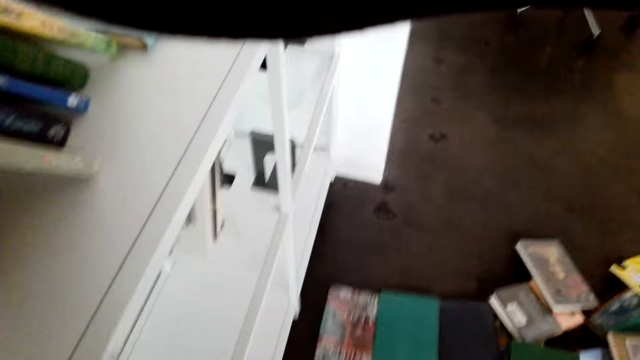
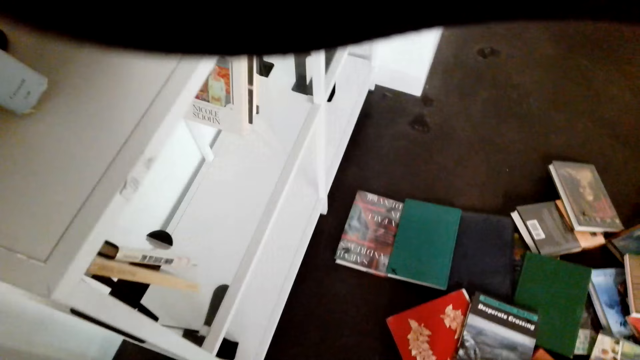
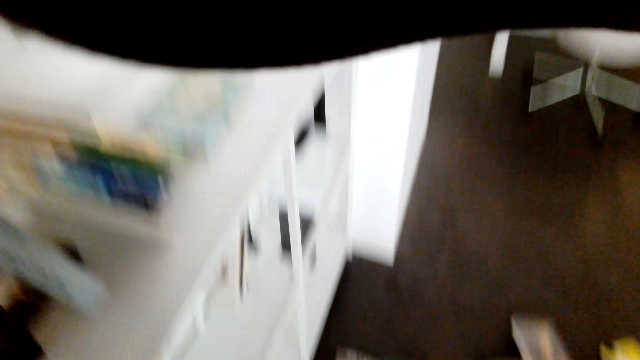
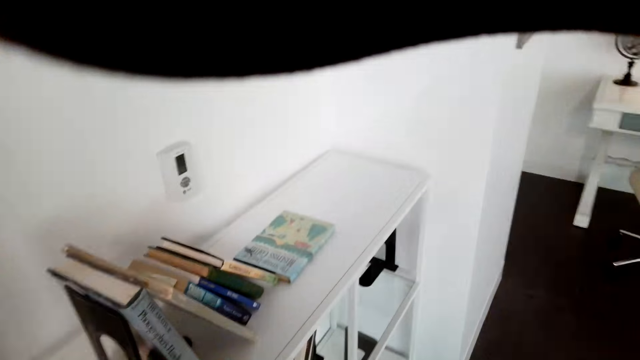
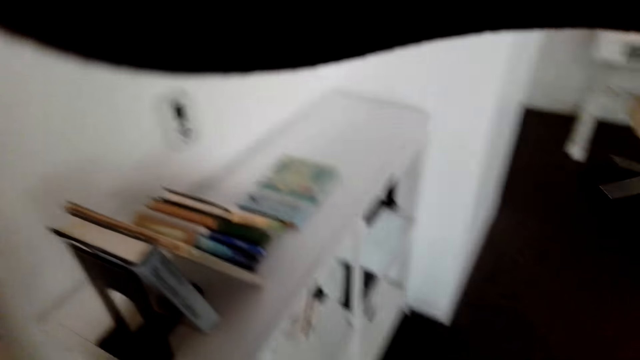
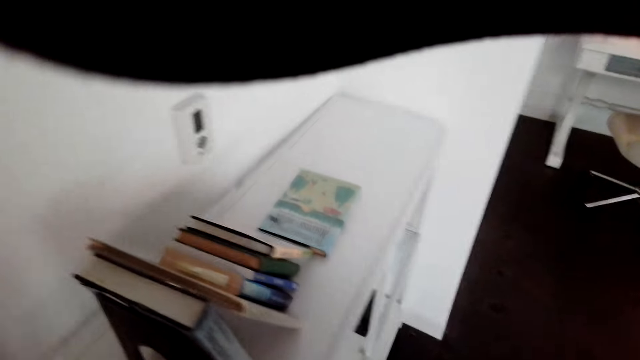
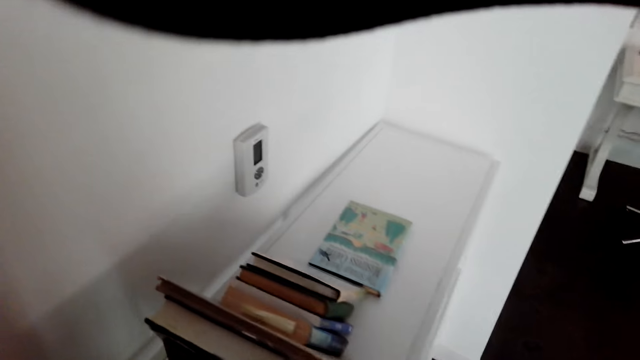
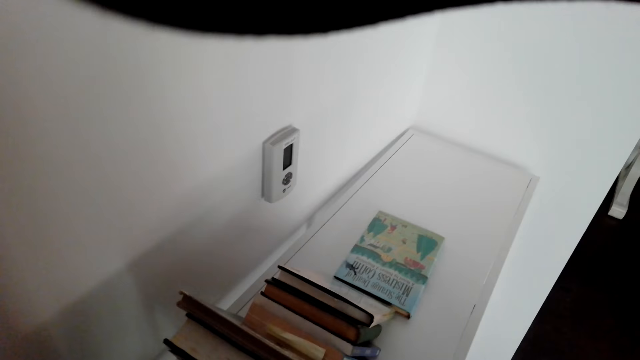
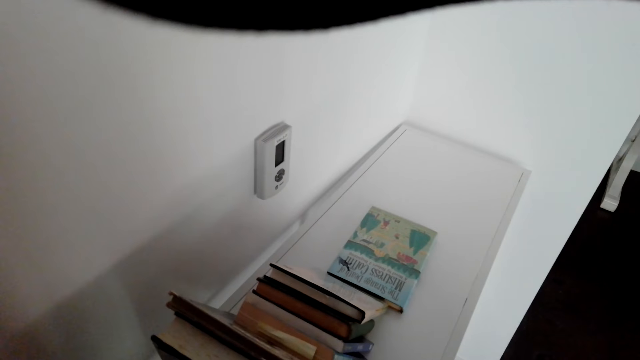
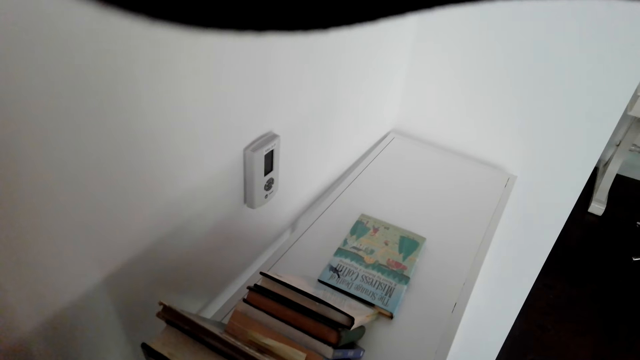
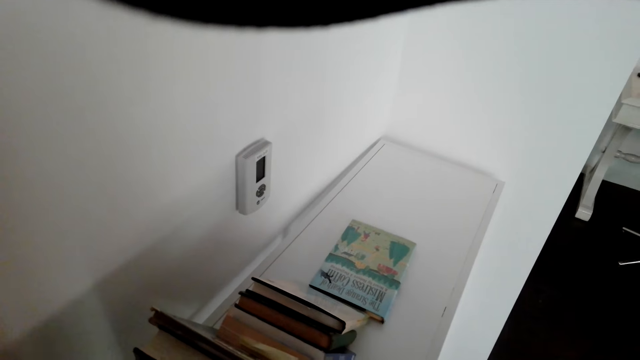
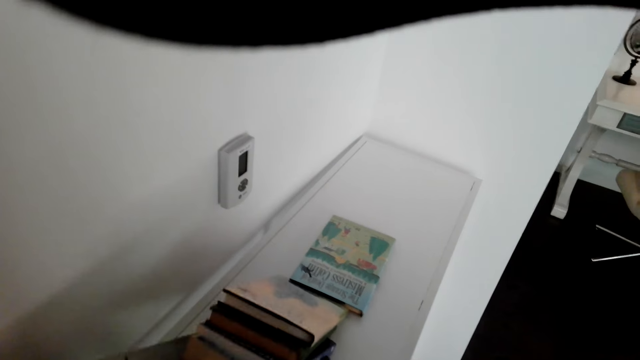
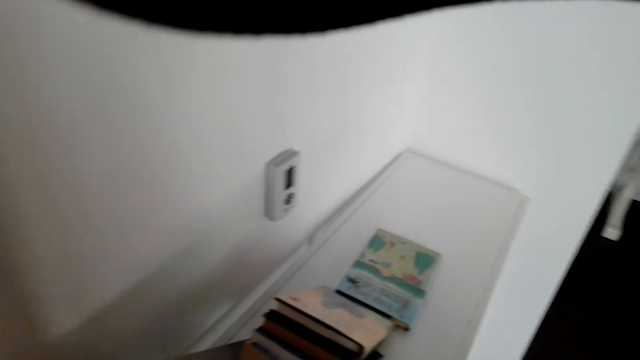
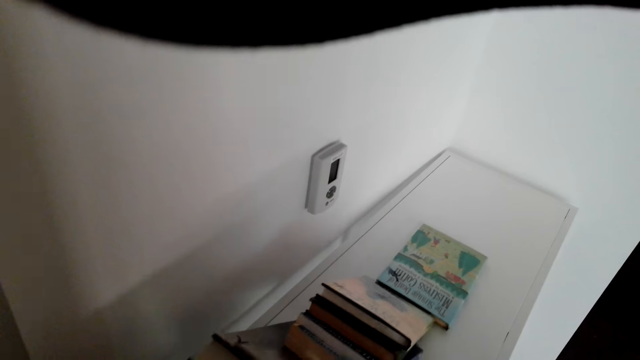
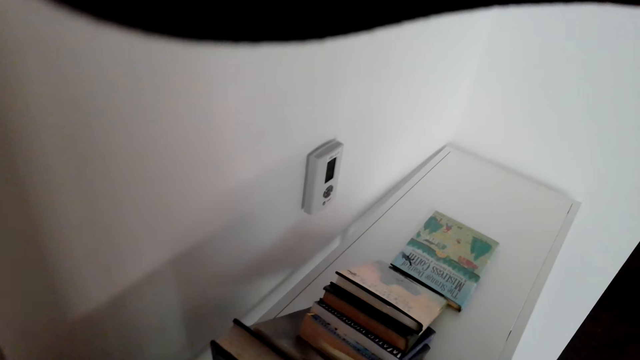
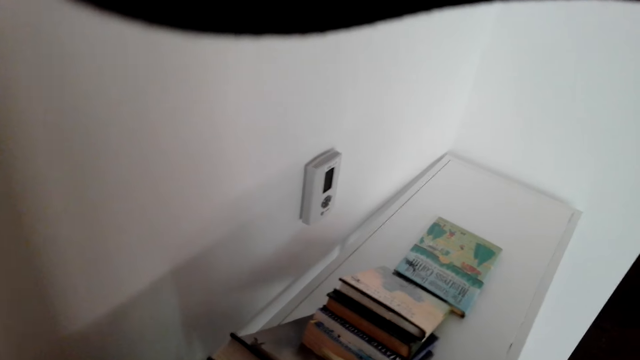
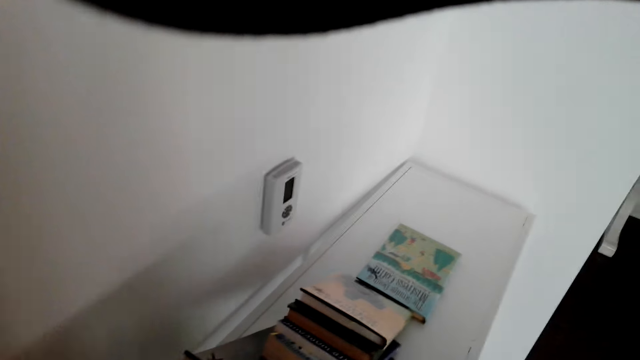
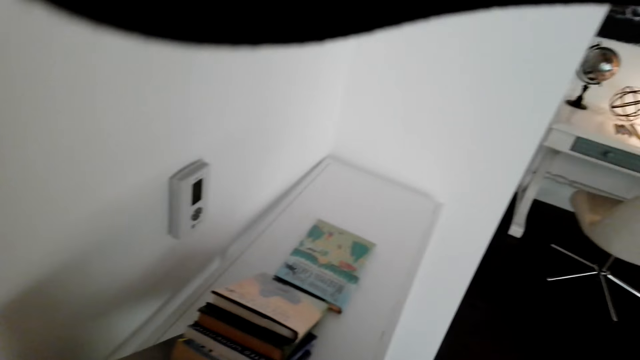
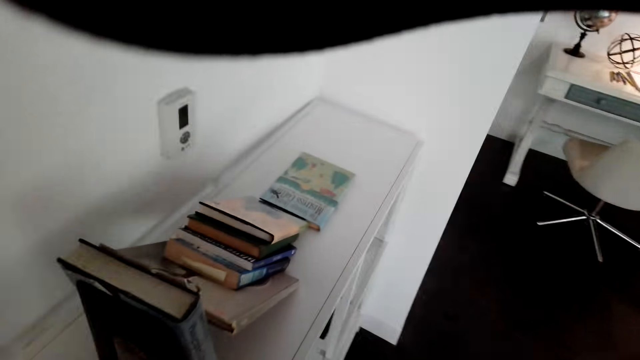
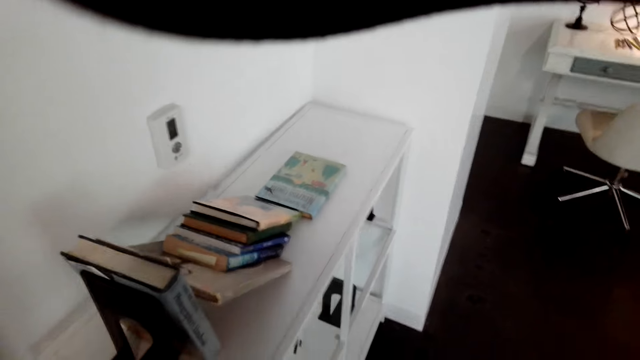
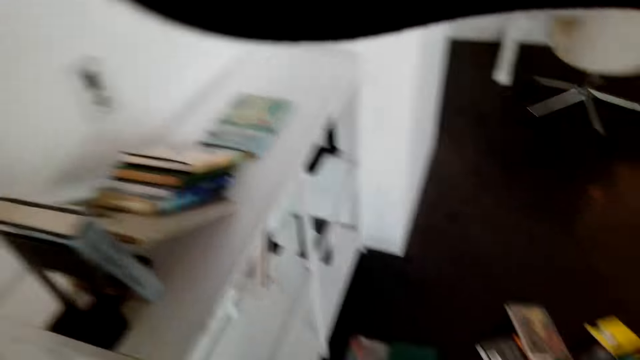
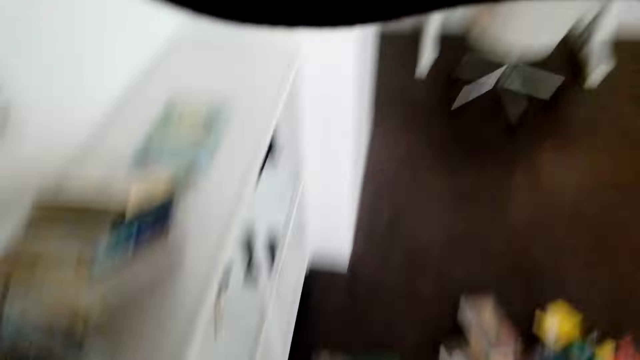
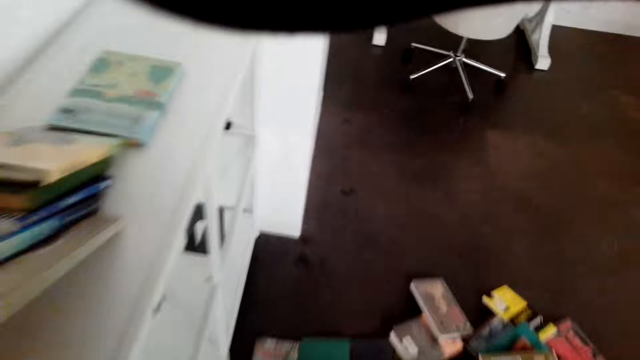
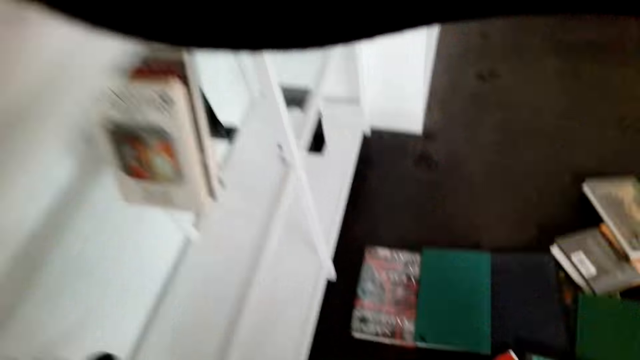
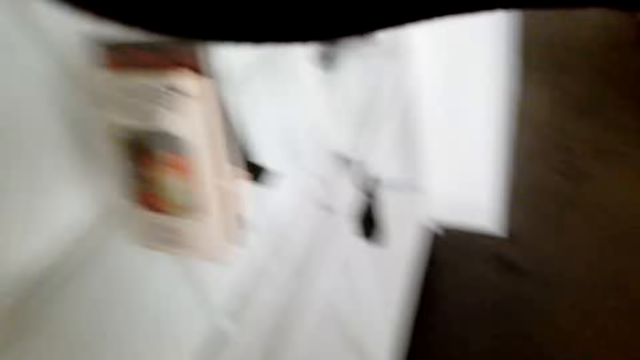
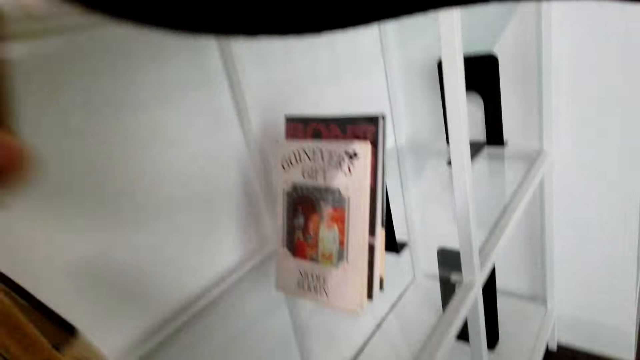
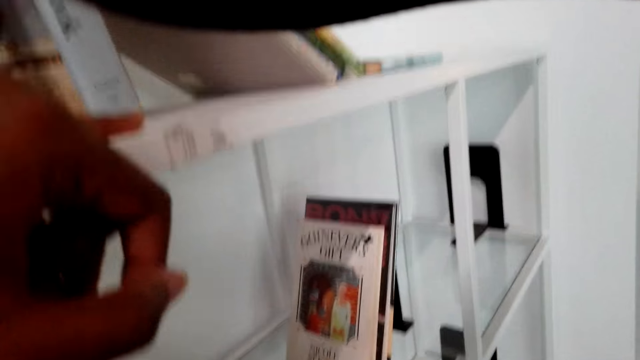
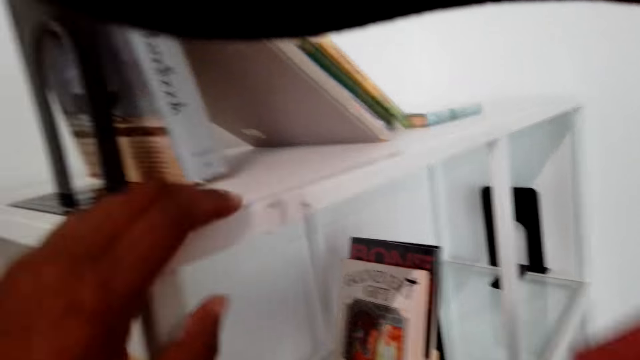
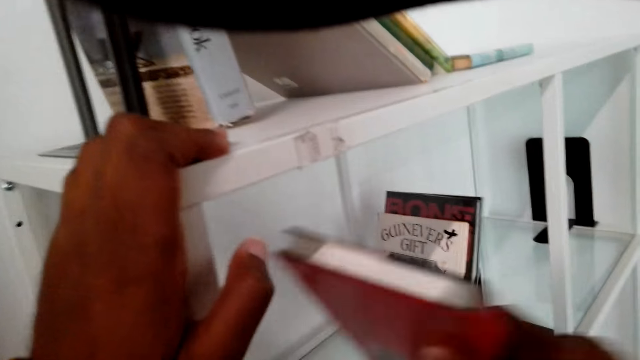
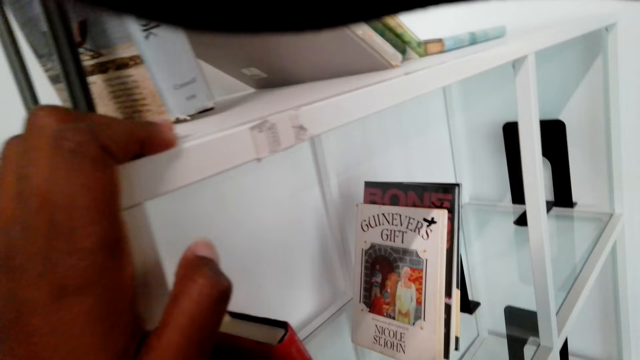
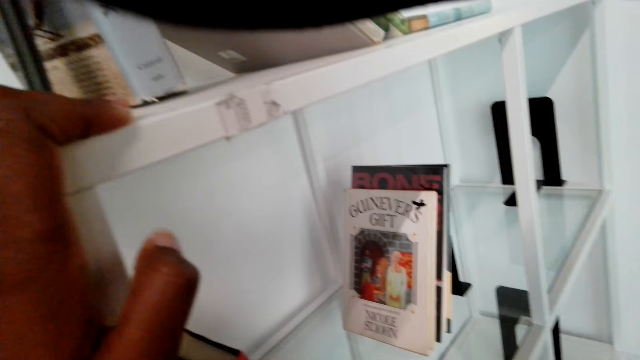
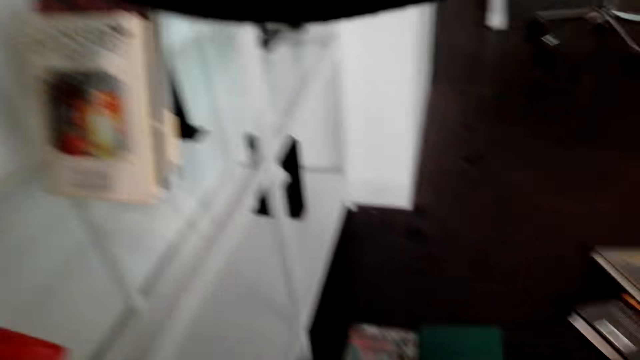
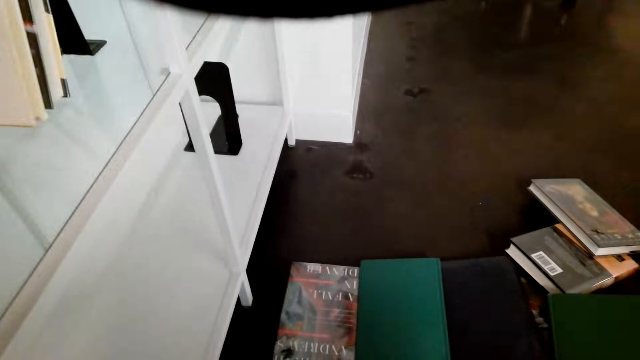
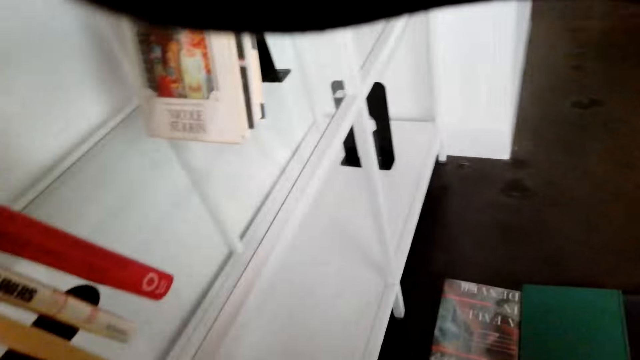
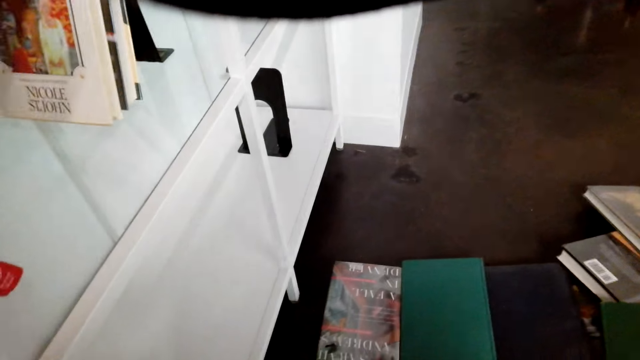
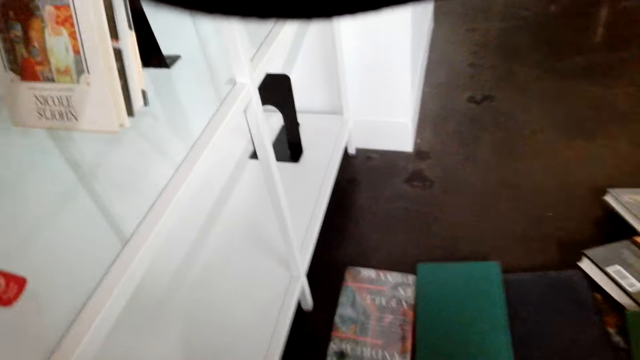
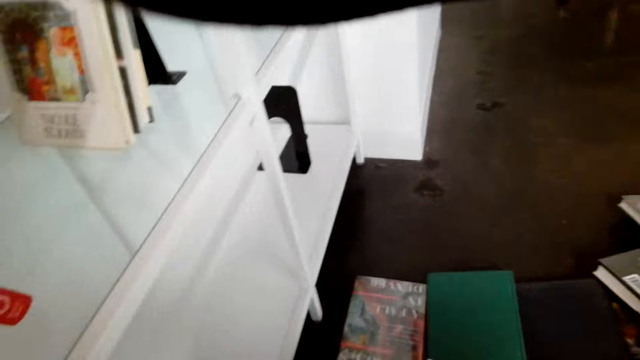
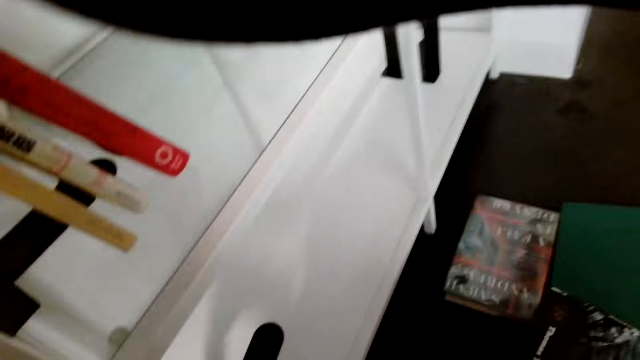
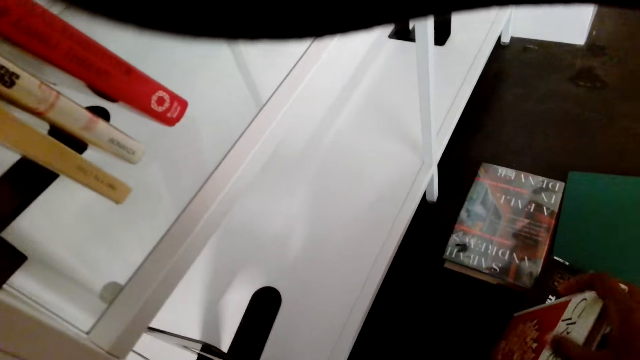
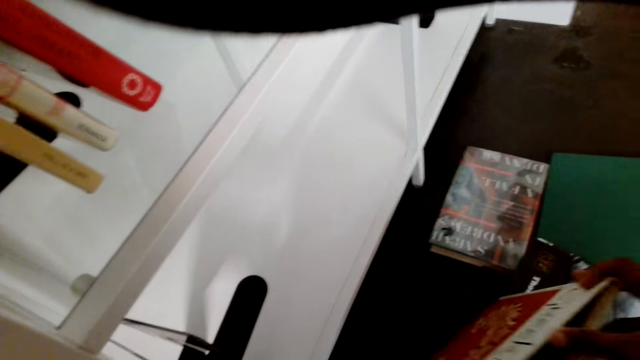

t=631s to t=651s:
The camera wearer pushes books on the shelf. They put a book stand on the shelf.
